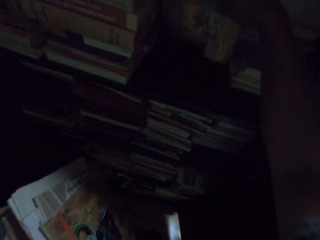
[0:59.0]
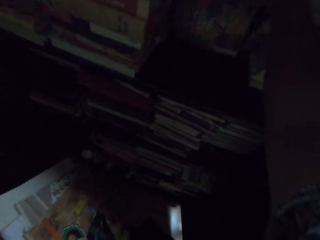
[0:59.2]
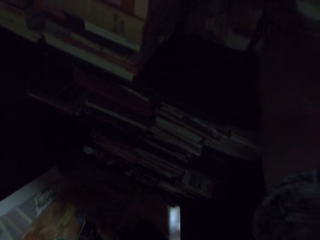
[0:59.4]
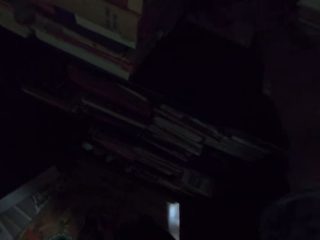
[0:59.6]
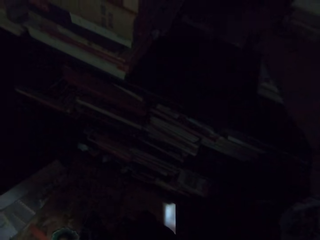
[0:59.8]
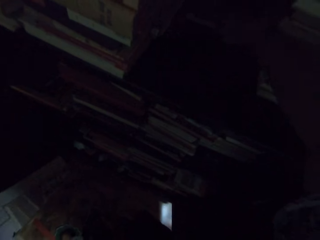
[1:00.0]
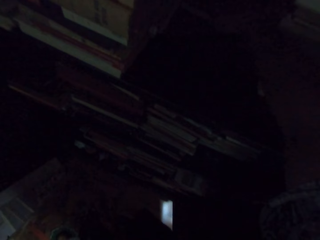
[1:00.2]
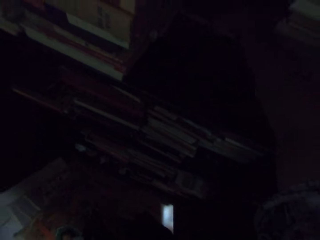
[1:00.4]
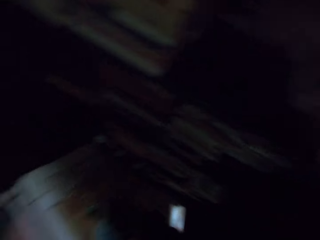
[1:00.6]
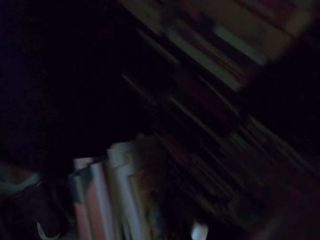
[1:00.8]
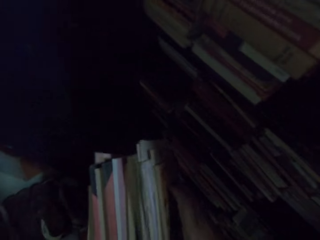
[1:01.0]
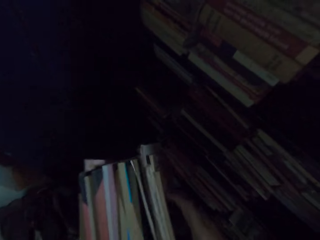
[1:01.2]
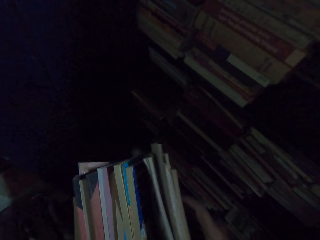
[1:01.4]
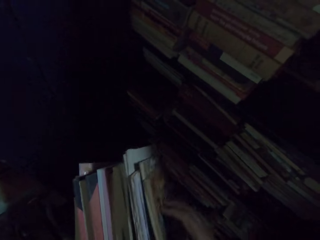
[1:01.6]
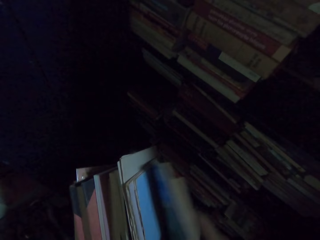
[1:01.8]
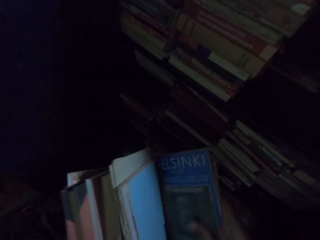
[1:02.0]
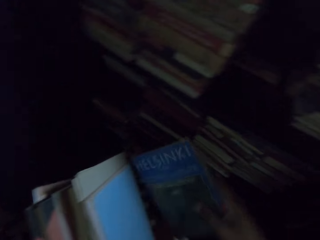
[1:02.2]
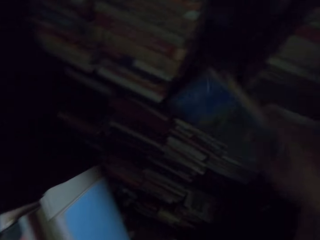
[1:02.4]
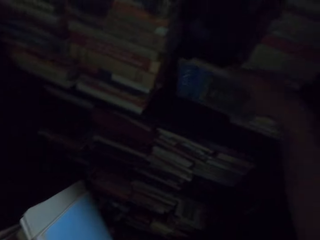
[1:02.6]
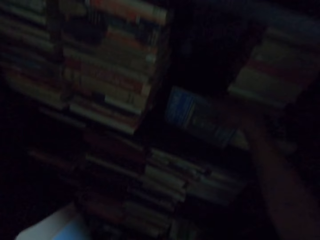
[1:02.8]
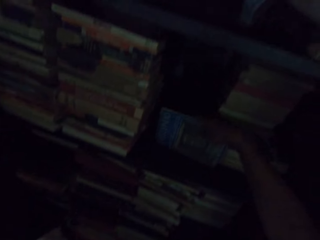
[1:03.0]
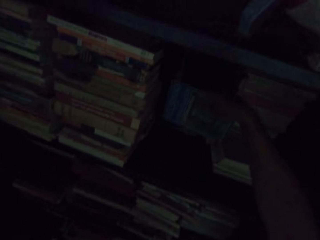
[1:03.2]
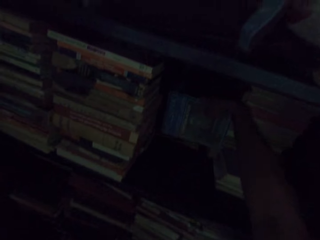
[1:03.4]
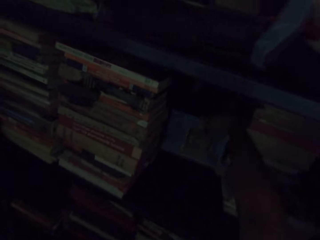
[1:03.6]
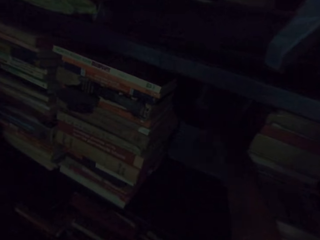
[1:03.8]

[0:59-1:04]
The camera wearer arranges books in the shelf.

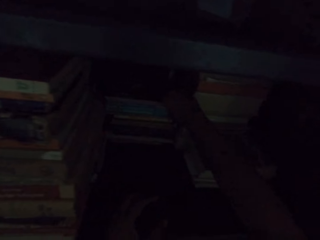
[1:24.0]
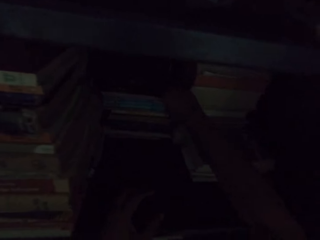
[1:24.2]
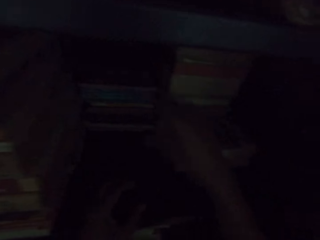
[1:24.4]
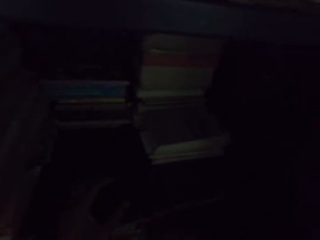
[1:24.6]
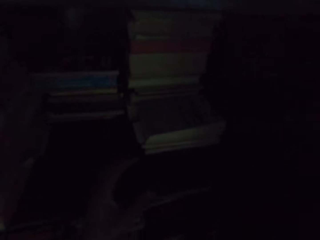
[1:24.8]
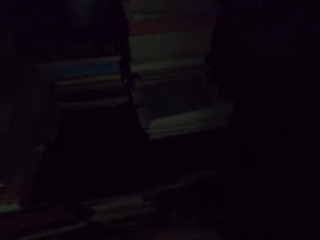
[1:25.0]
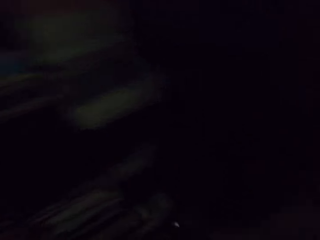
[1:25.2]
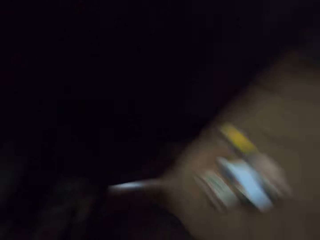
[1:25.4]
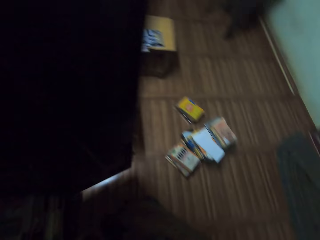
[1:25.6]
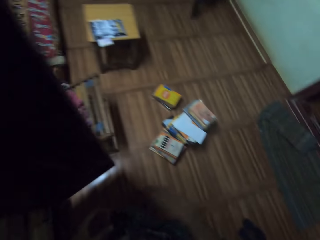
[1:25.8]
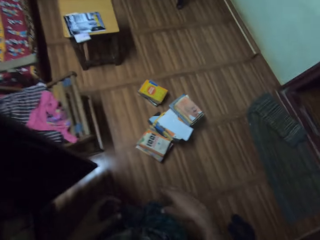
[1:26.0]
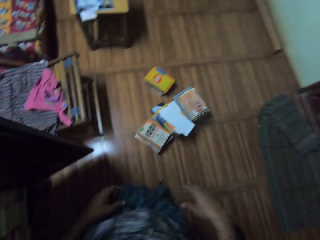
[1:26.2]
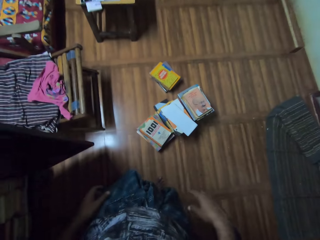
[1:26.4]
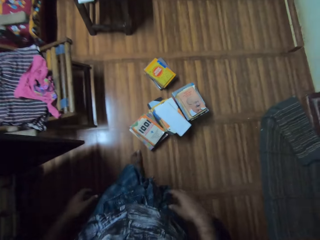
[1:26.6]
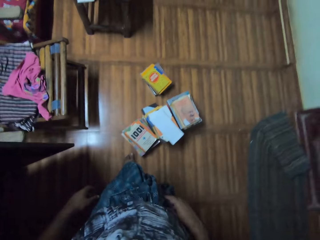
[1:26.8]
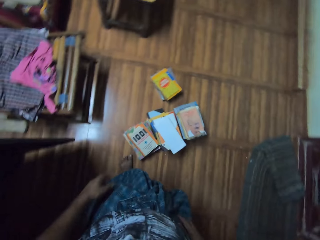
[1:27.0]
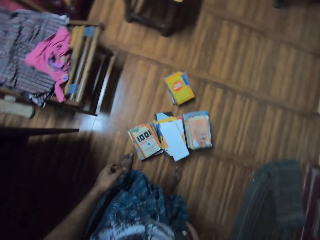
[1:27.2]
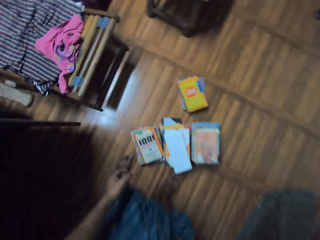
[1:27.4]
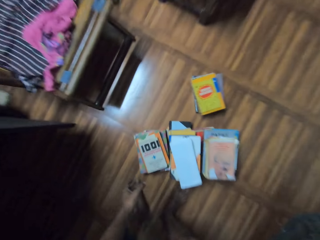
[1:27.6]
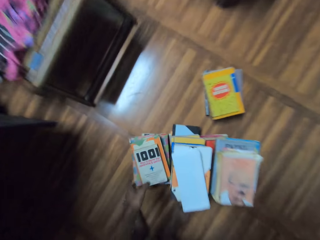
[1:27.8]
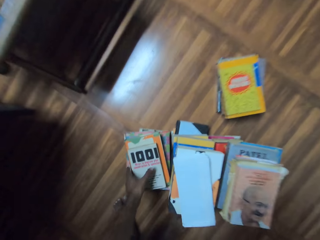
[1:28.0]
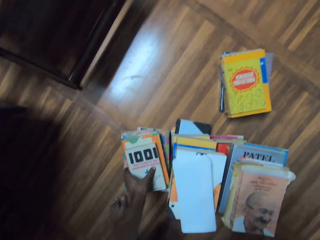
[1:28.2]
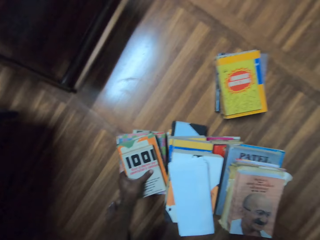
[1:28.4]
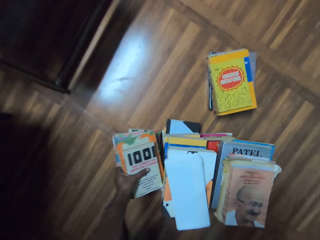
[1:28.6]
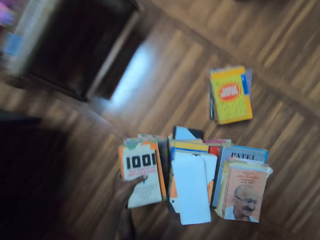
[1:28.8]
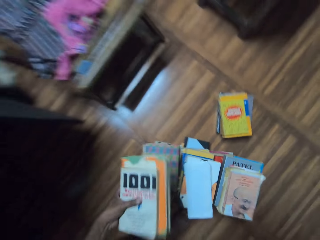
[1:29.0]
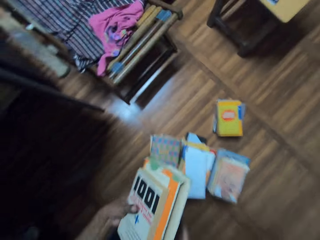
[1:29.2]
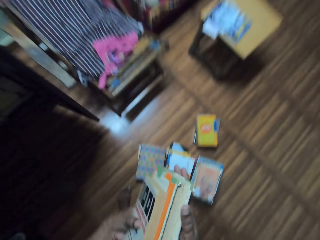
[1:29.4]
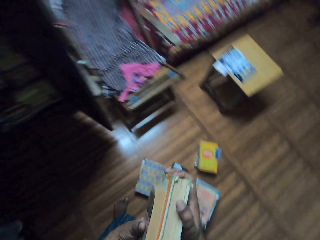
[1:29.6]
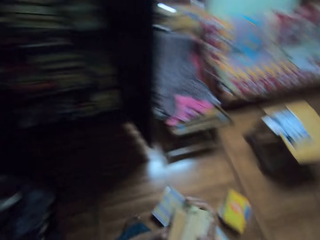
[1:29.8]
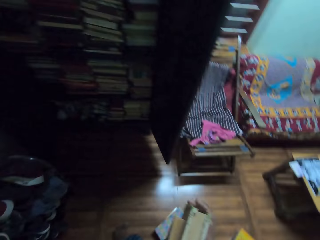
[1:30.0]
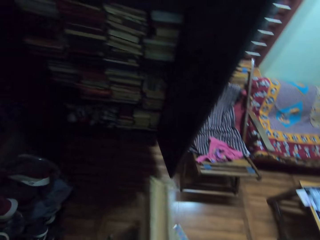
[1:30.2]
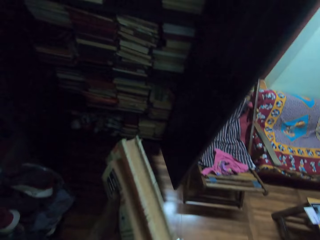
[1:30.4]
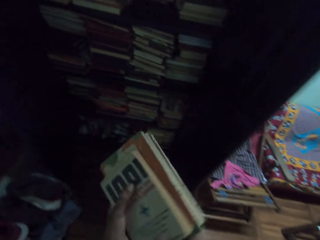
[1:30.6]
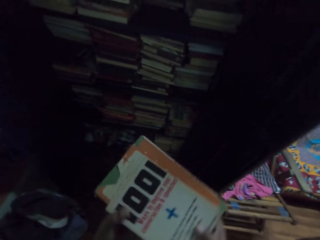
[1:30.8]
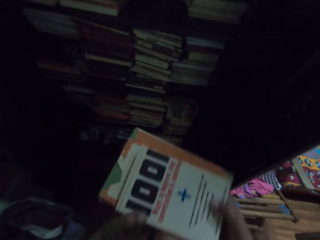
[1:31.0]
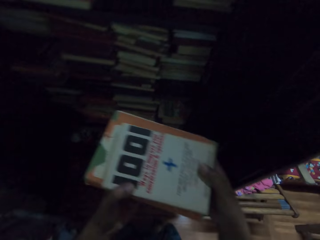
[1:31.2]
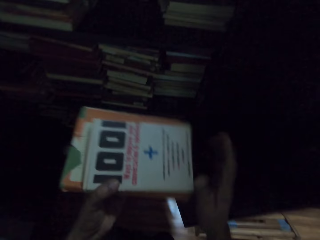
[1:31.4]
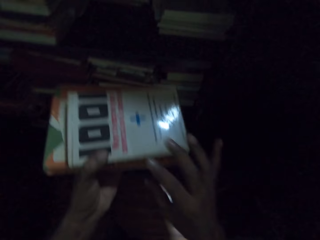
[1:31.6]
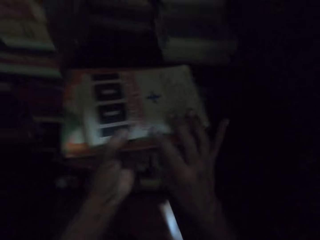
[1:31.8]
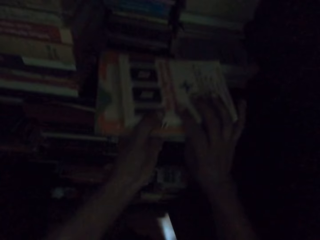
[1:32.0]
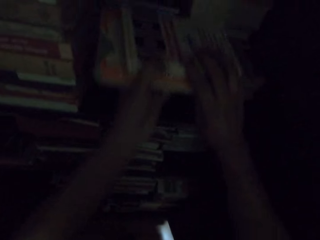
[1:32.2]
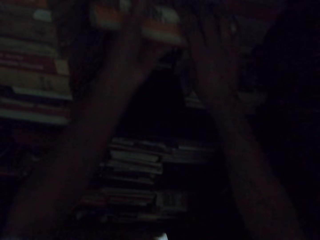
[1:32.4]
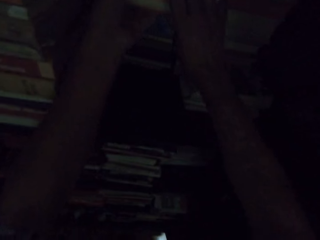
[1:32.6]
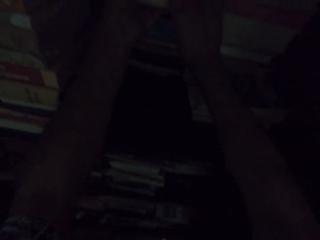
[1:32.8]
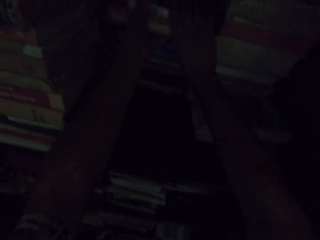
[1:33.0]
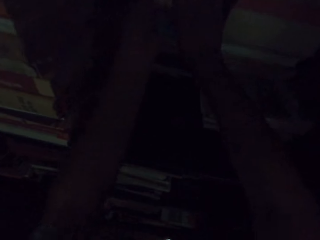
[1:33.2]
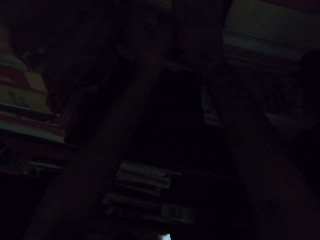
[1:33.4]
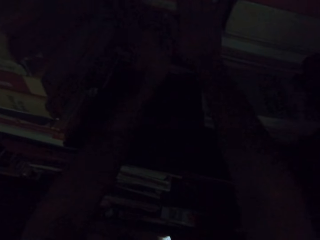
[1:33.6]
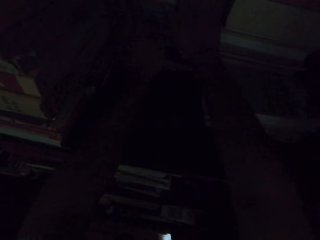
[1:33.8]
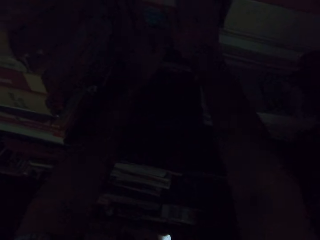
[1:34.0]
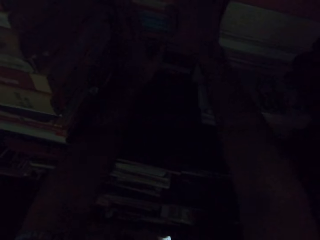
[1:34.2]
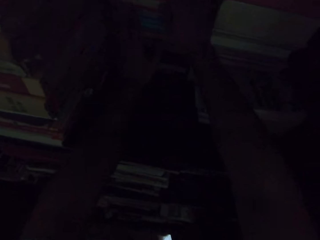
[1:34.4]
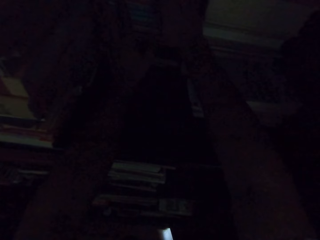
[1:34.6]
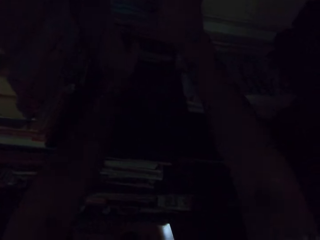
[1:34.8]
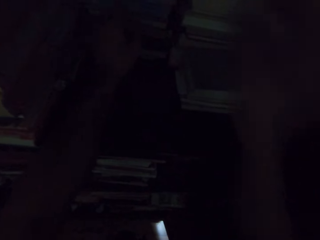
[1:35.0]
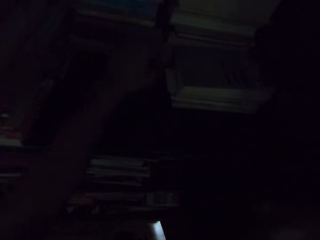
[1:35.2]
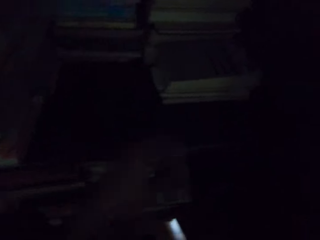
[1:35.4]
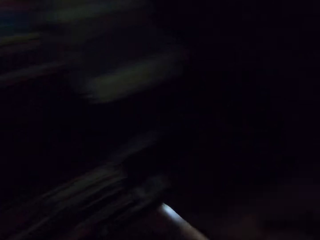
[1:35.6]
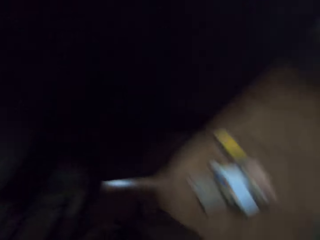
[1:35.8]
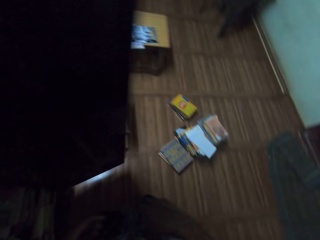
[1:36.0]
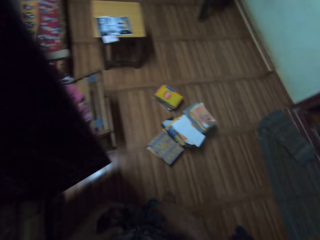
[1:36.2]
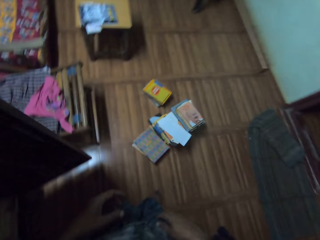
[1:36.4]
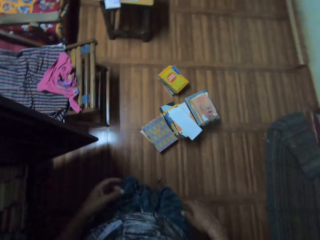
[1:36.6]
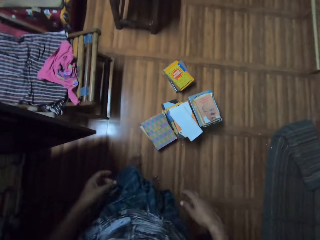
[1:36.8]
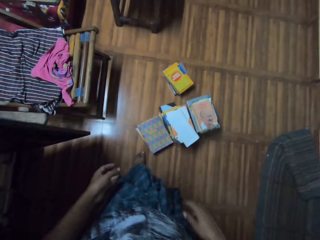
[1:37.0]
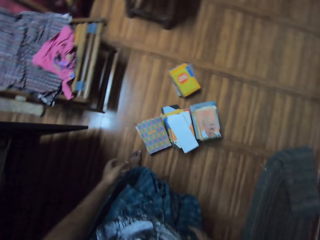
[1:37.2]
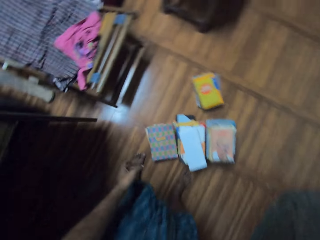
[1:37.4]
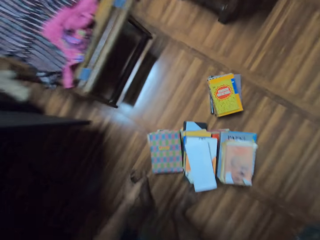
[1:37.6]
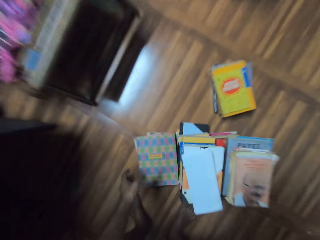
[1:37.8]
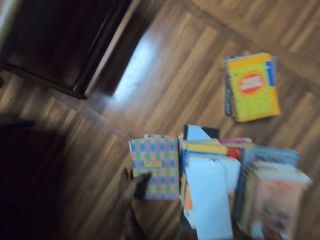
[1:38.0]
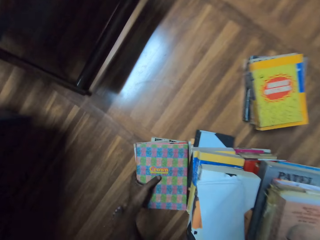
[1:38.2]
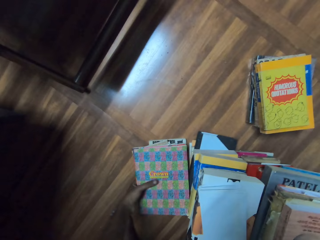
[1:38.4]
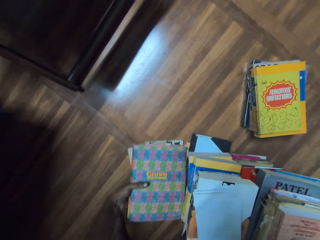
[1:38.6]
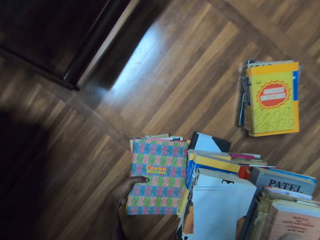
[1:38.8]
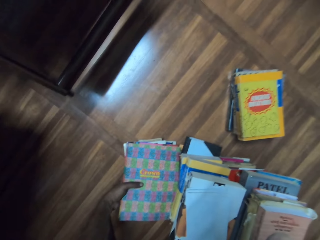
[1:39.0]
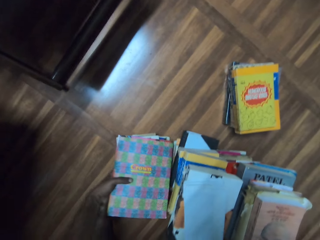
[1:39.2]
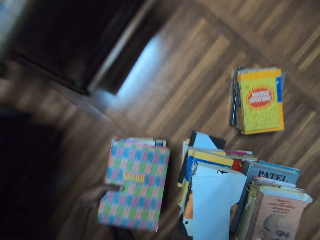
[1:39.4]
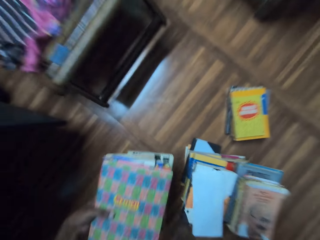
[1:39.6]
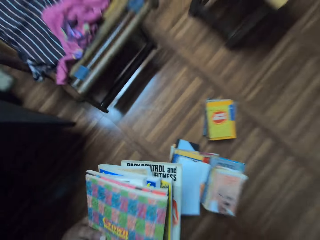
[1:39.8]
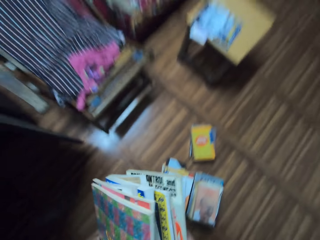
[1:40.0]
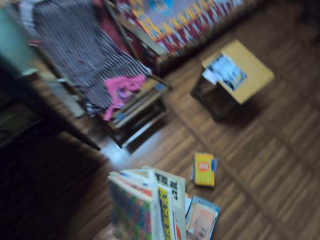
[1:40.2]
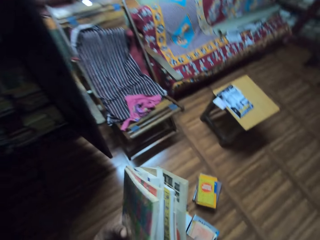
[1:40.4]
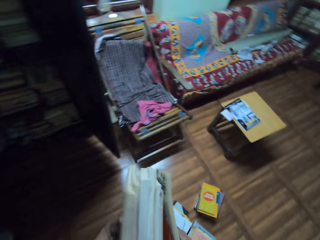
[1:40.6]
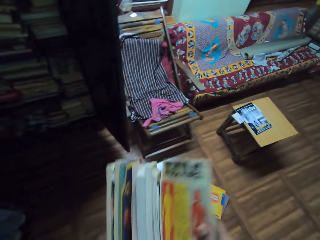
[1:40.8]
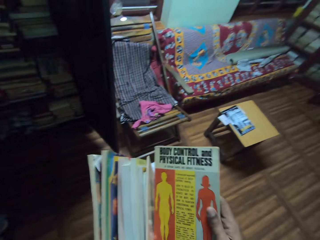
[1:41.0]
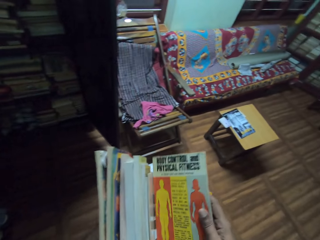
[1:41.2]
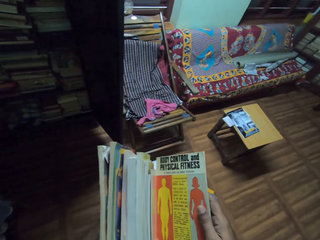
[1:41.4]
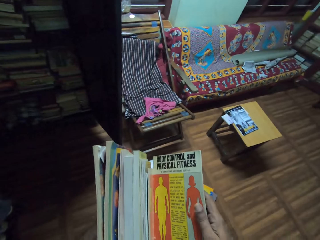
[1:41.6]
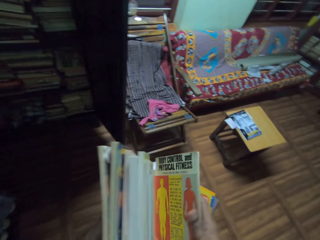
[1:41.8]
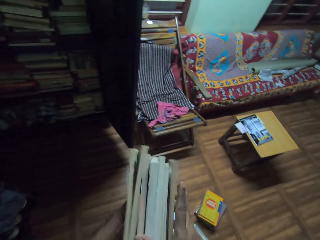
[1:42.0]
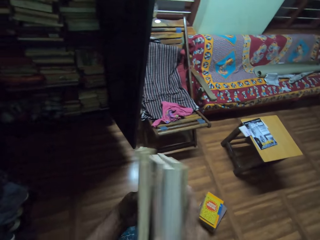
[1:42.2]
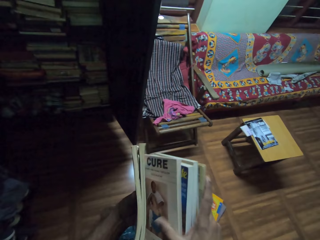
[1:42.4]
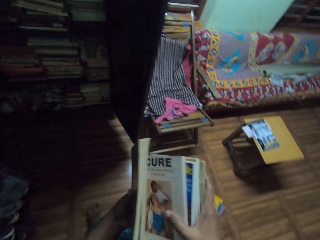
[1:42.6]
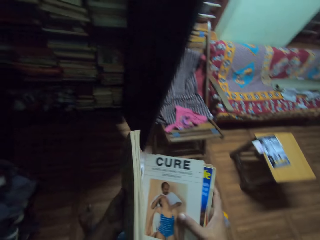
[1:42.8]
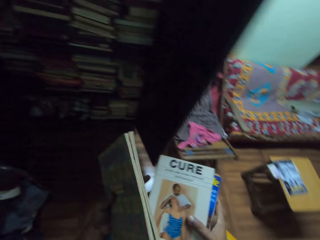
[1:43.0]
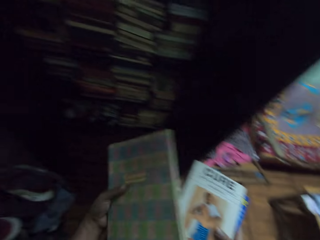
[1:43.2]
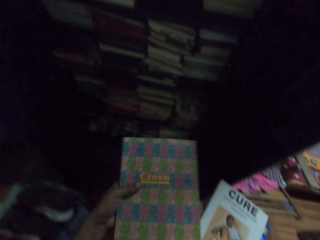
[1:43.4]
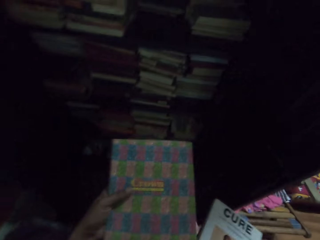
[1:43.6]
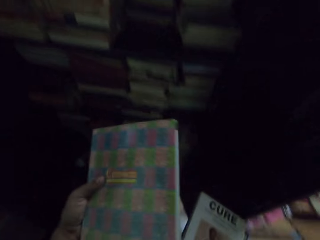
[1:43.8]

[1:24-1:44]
The camera wearer walks around the room. They pick books on the floor. They arrange the books in the shelf. They put the books in the shelf. They pick the books on the floor. They flip the books. They look at the books.
